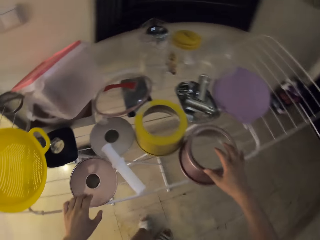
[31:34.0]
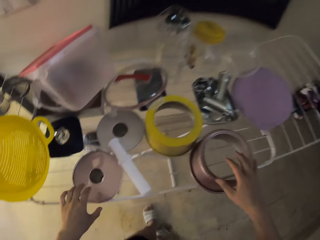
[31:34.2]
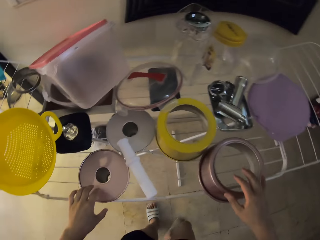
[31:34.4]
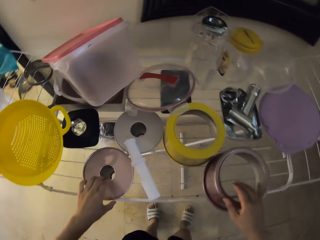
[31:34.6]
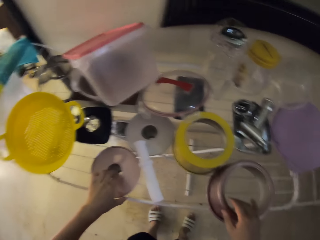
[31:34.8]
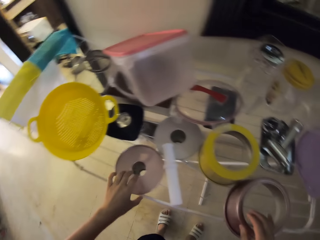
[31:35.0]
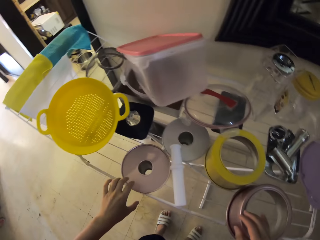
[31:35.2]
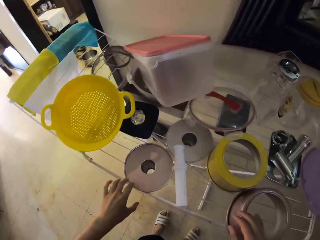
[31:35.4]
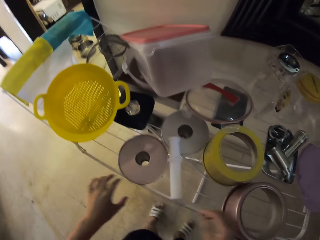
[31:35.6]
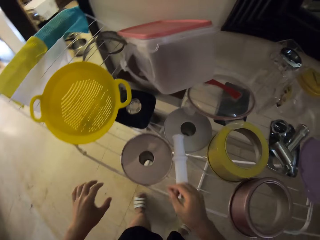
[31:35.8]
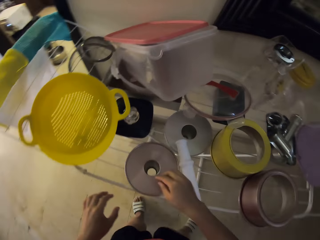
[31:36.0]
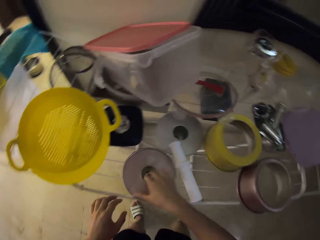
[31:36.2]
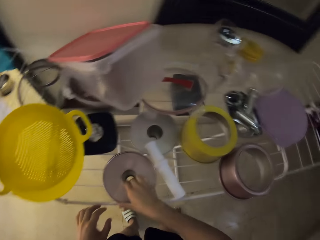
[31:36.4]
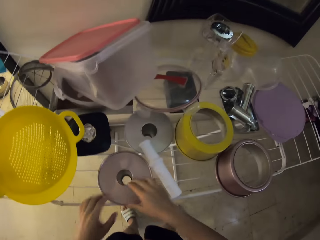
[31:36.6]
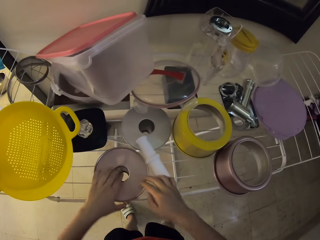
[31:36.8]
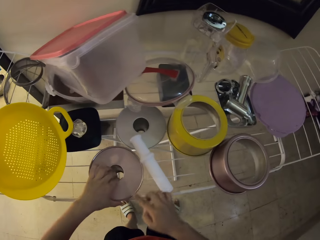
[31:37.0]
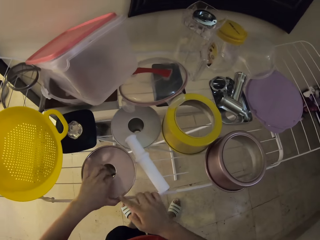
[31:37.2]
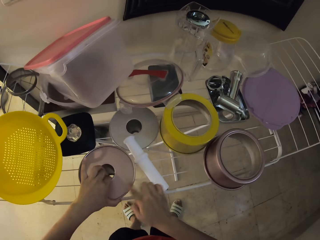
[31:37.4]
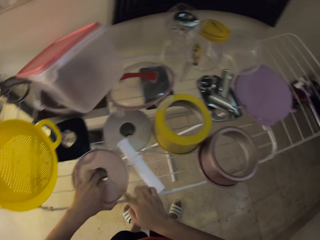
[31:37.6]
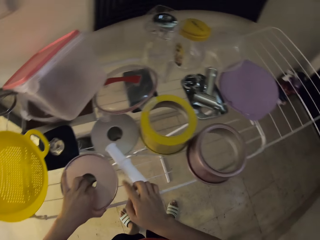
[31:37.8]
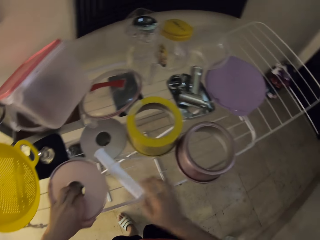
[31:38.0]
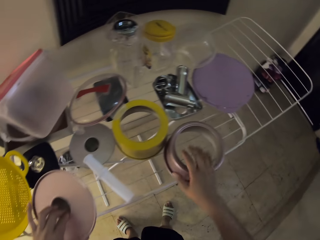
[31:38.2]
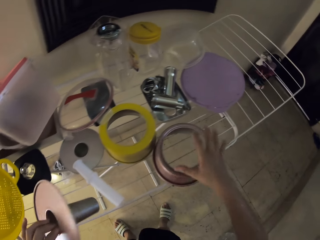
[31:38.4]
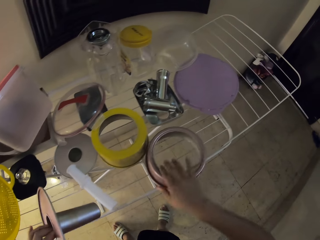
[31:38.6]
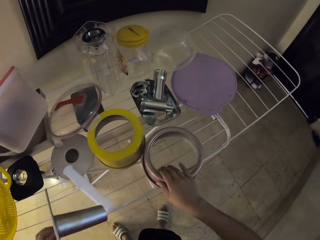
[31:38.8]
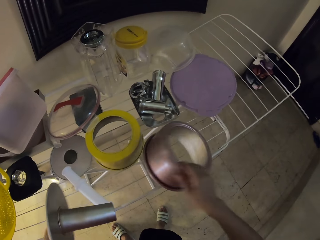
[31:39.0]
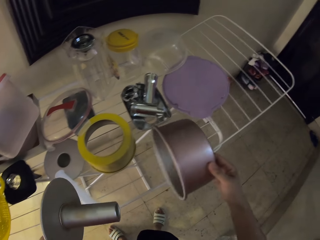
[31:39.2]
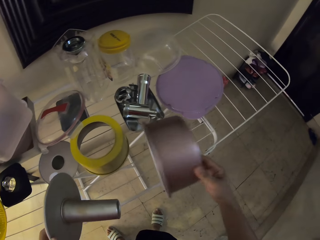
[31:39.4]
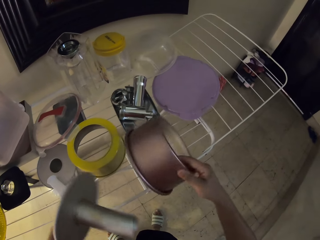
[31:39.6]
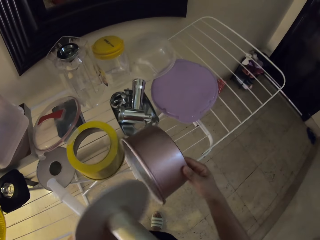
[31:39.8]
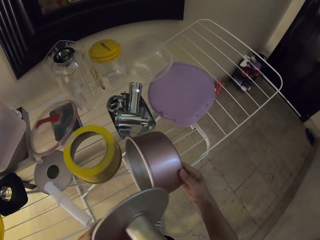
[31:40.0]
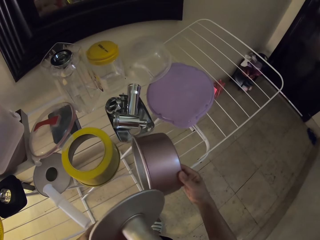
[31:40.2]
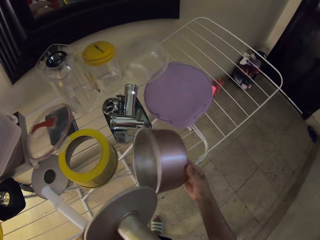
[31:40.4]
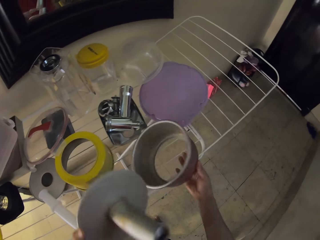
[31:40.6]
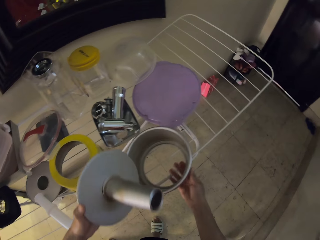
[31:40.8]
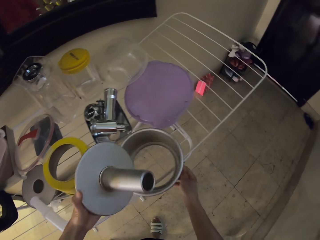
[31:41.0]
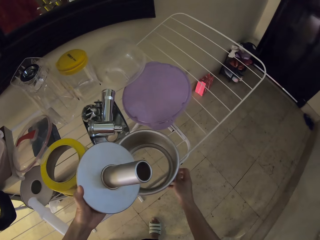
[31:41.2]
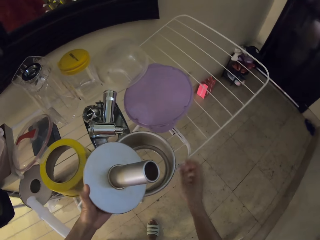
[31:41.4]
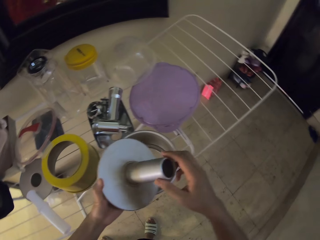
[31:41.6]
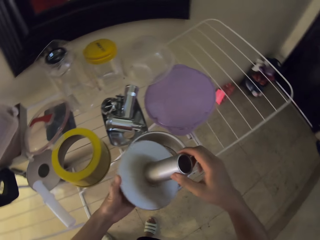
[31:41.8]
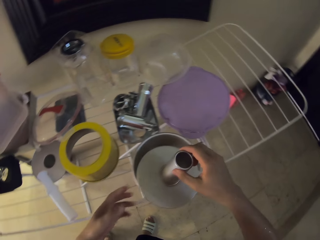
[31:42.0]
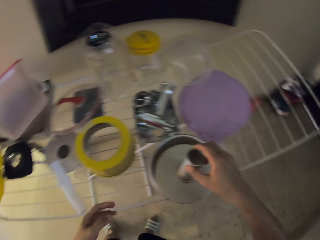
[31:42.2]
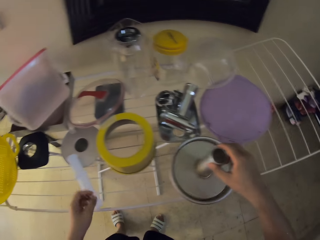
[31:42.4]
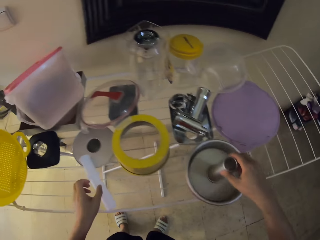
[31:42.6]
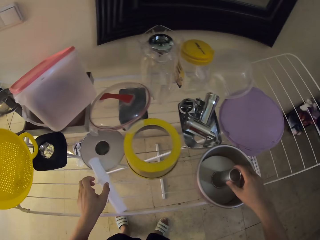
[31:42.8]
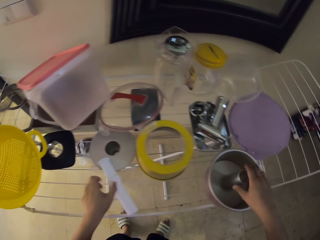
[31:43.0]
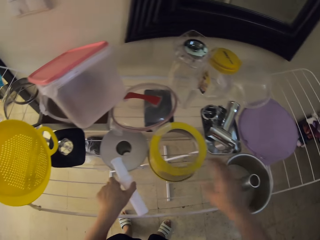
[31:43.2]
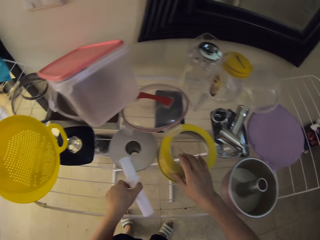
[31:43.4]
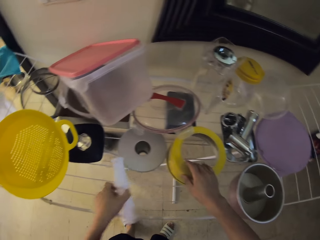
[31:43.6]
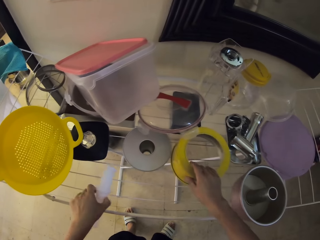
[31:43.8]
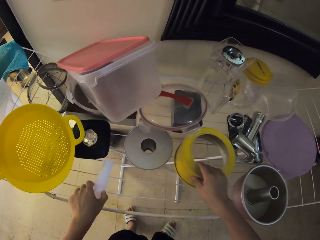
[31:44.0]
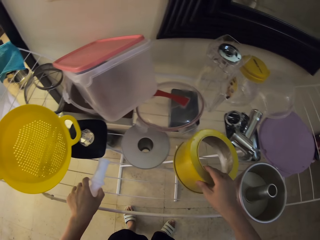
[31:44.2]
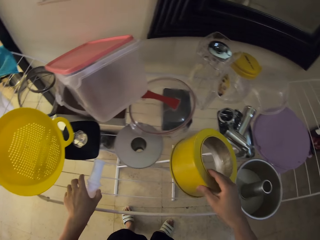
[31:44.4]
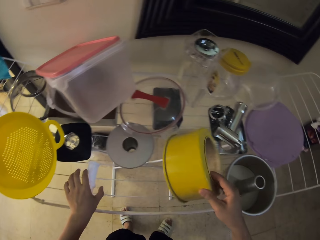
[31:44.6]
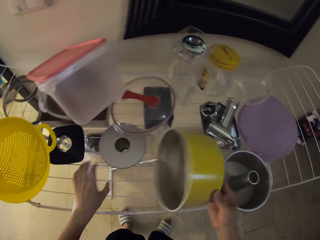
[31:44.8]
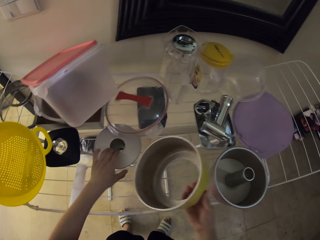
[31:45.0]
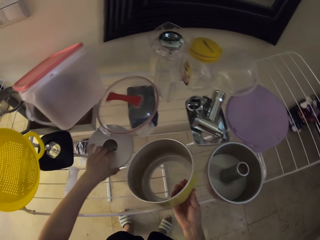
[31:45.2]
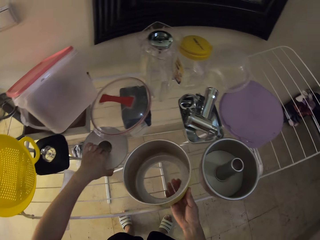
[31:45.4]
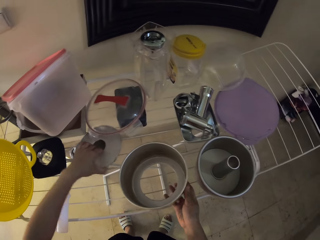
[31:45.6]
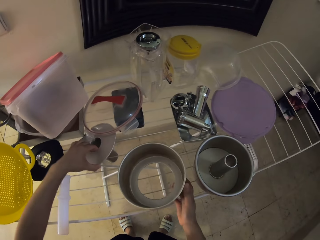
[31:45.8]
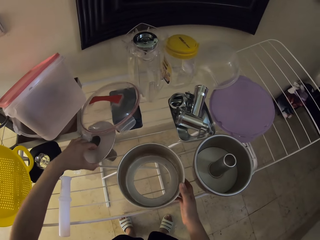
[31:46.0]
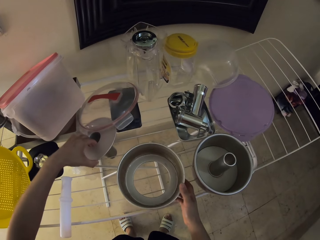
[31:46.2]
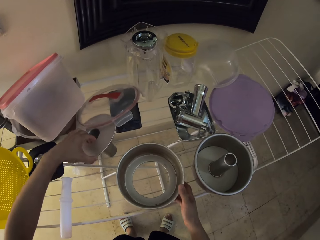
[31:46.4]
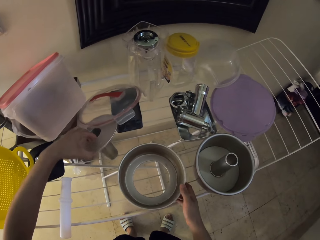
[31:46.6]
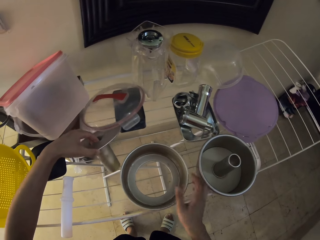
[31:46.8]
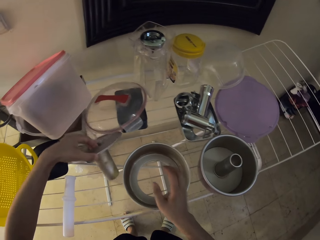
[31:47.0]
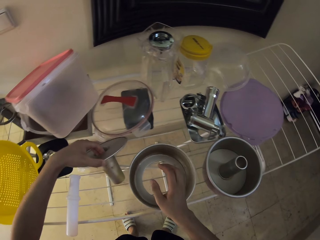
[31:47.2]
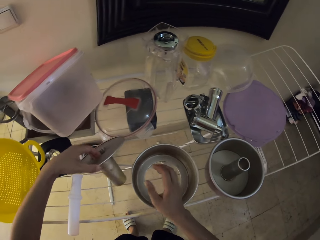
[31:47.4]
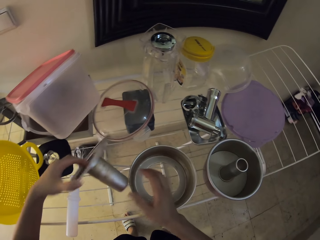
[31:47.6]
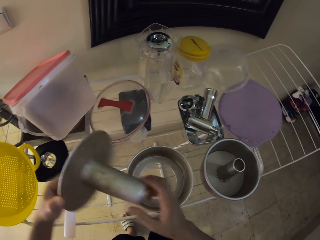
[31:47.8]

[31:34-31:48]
The camera wearer holds something. They pick the parts of the baking mold. They put the parts of the baking mold together. They place a plastic aside. They pick part of the baking mold. They fix tools. They pick part of the baking mold again.

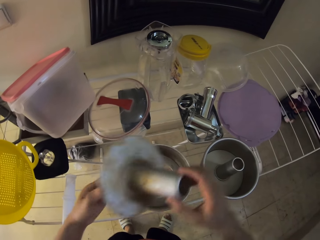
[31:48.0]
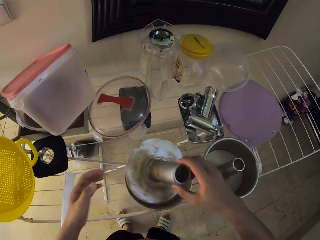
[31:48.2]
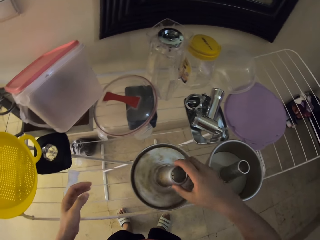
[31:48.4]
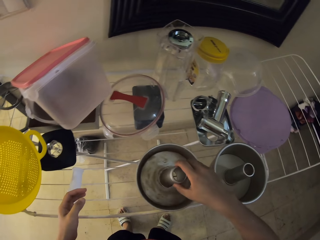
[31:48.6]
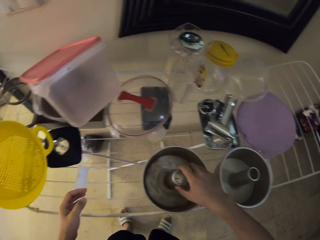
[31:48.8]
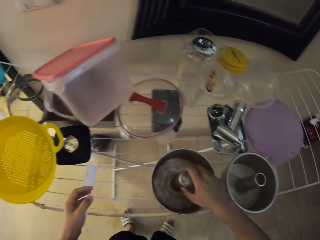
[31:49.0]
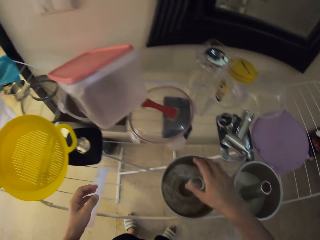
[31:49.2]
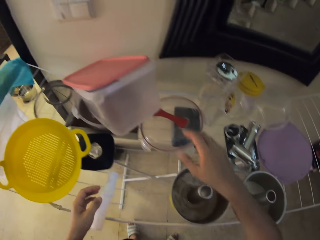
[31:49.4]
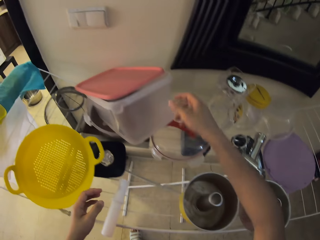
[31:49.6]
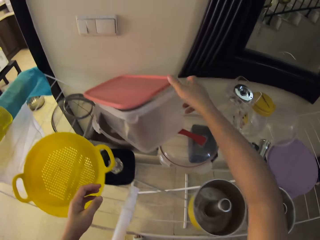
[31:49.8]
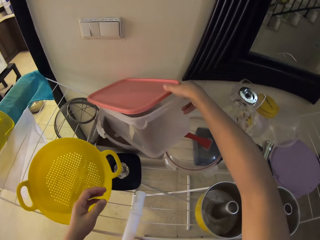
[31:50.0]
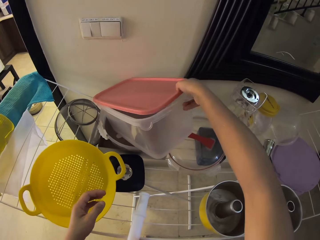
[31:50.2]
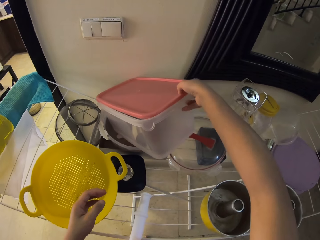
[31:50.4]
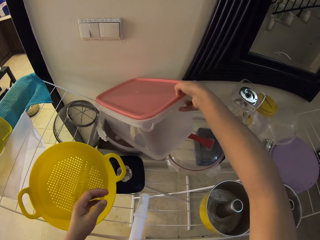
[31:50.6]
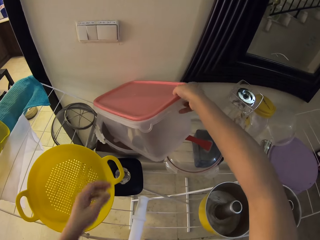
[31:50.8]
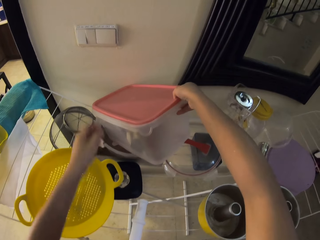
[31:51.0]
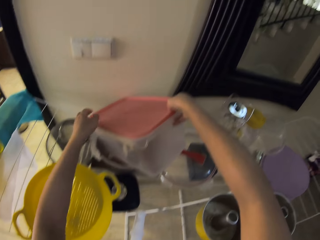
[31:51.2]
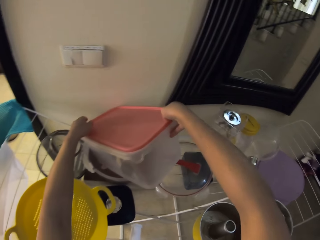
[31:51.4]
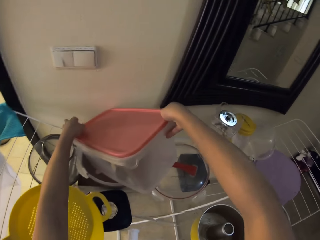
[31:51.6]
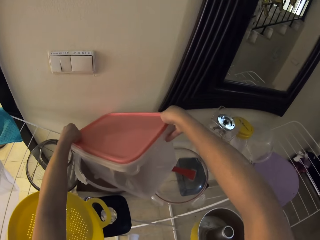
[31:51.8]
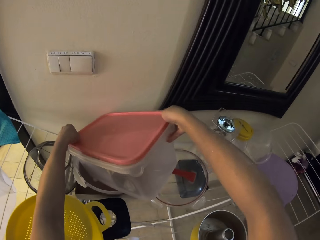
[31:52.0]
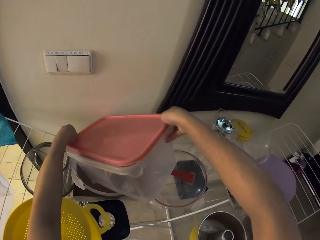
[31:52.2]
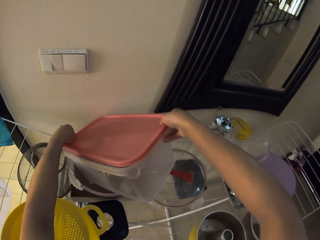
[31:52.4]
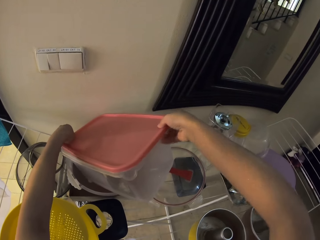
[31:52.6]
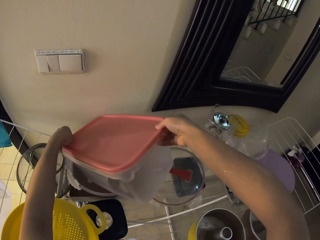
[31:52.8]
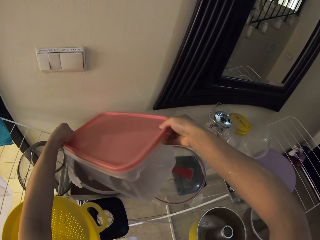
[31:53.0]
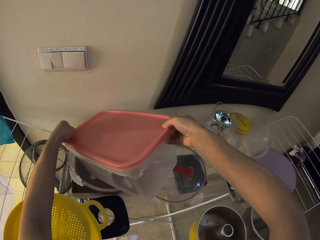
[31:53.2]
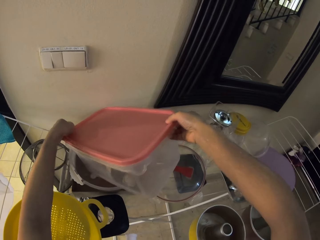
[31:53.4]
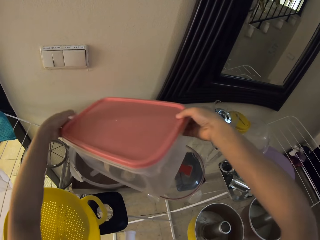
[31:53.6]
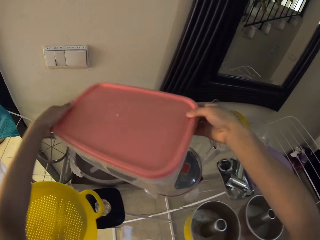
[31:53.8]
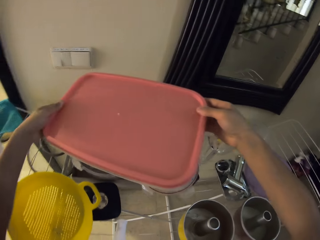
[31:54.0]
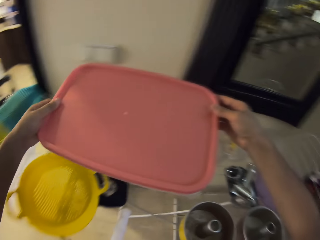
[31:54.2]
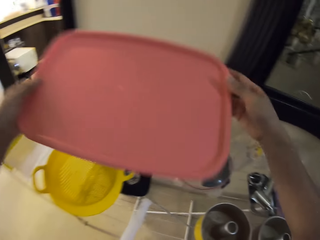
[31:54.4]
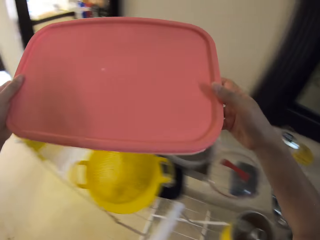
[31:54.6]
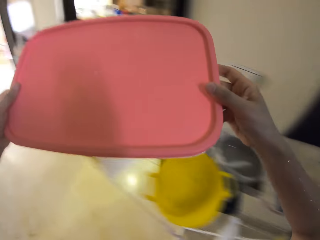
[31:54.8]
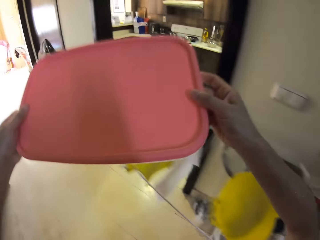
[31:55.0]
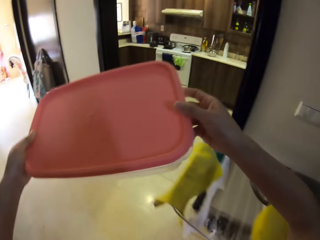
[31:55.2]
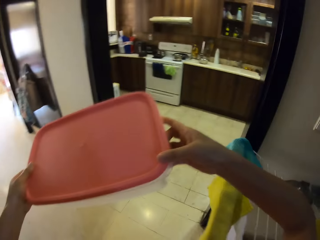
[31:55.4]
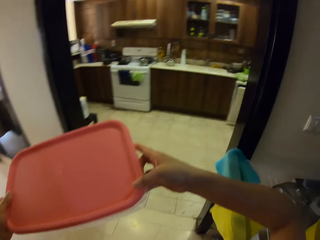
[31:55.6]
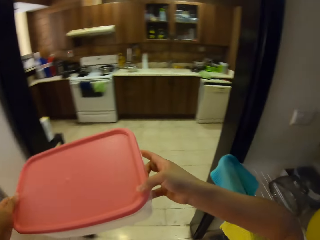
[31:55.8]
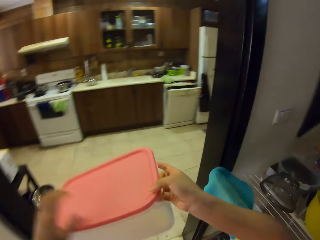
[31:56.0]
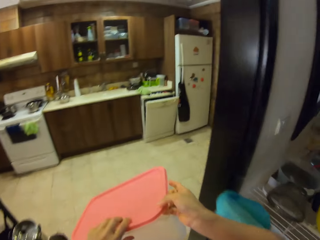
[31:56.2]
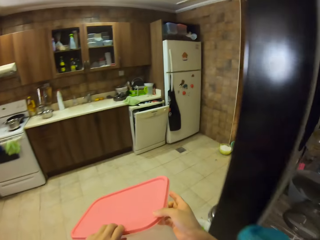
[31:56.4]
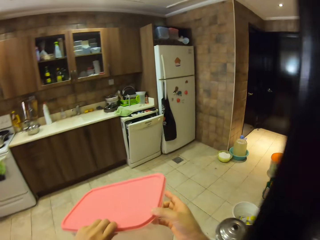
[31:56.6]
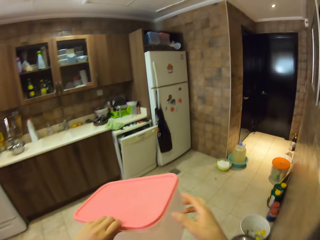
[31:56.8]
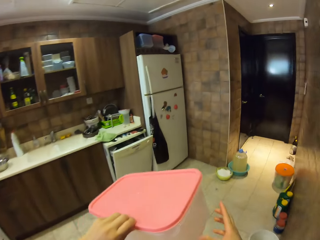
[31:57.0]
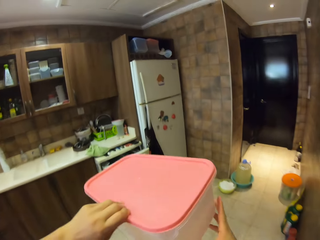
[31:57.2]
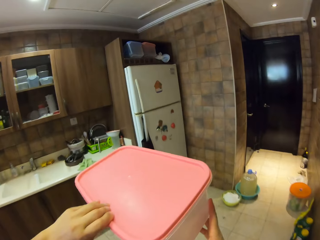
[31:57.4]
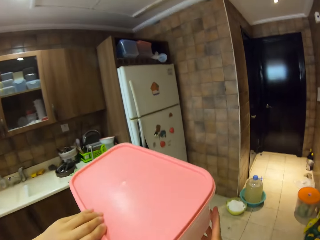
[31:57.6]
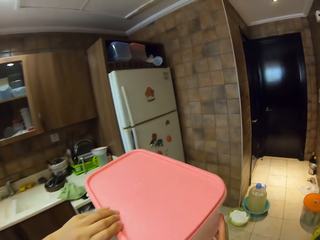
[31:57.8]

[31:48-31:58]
The camera wearer puts the pieces of baking molds together. They pick a bowl from the stand. They walk around the room.
